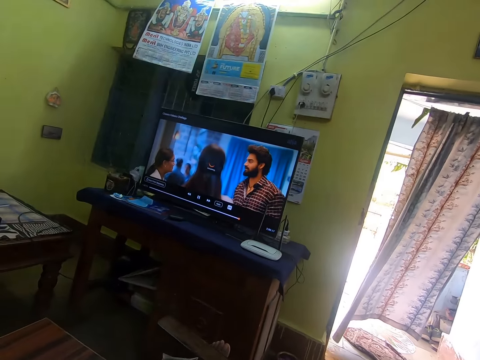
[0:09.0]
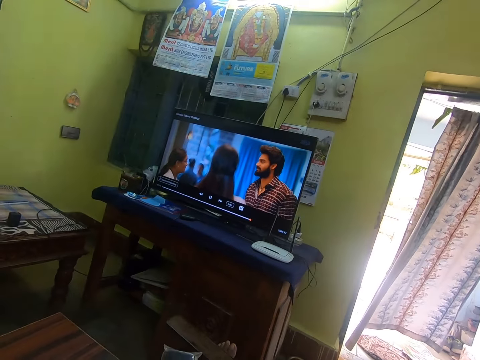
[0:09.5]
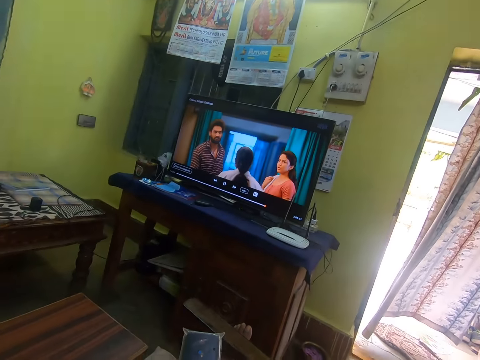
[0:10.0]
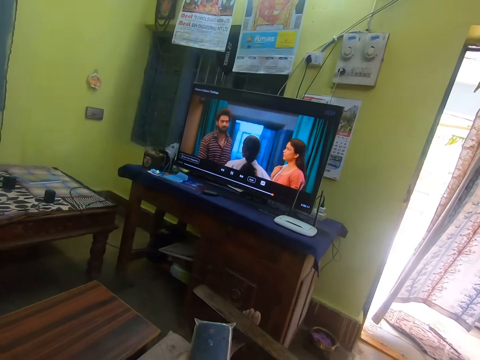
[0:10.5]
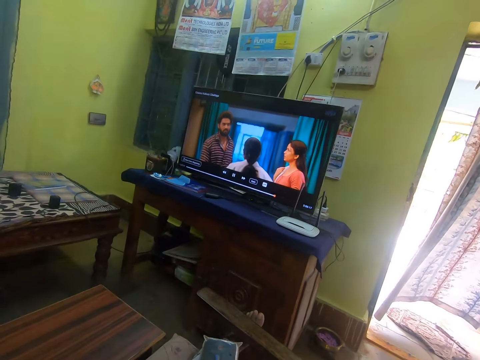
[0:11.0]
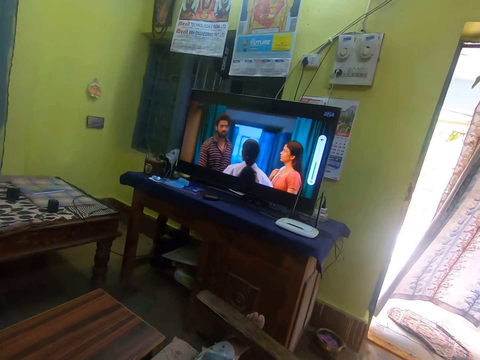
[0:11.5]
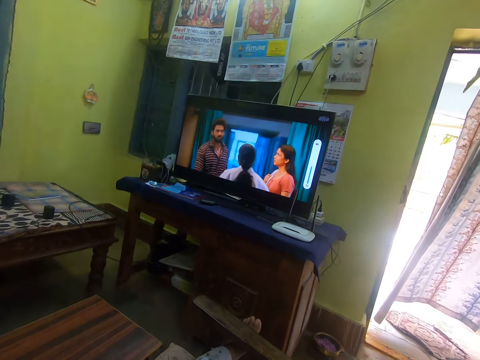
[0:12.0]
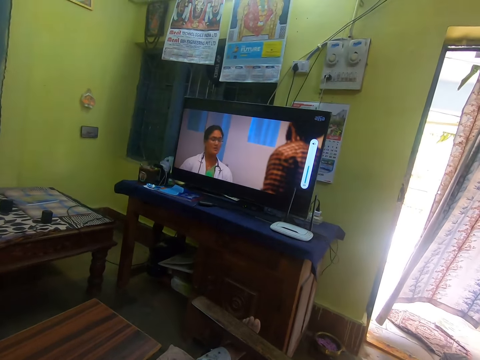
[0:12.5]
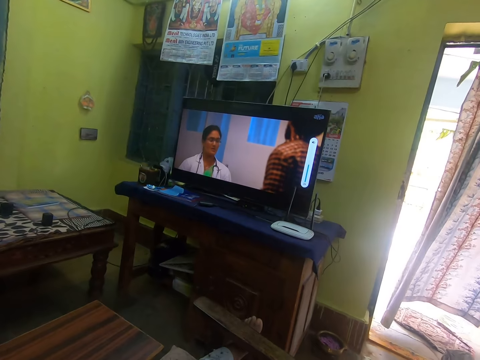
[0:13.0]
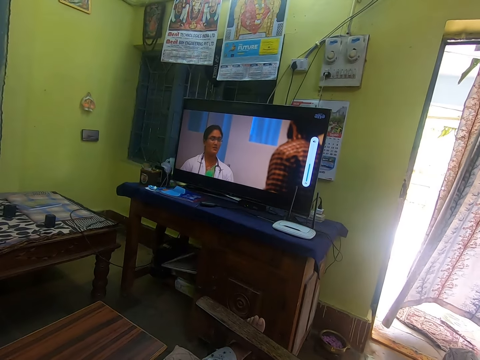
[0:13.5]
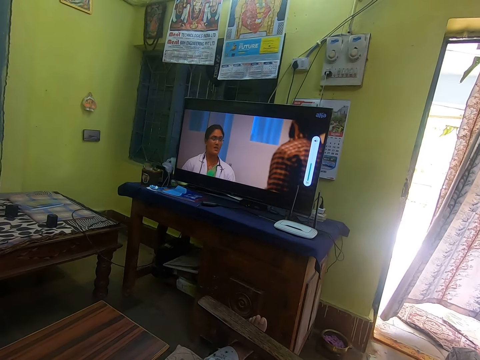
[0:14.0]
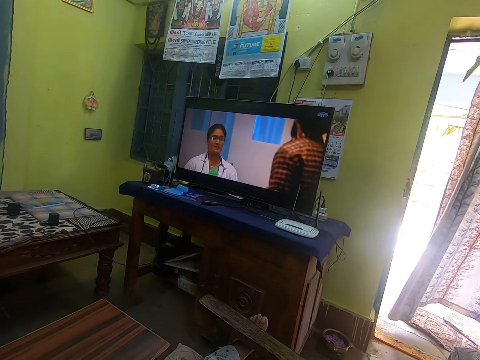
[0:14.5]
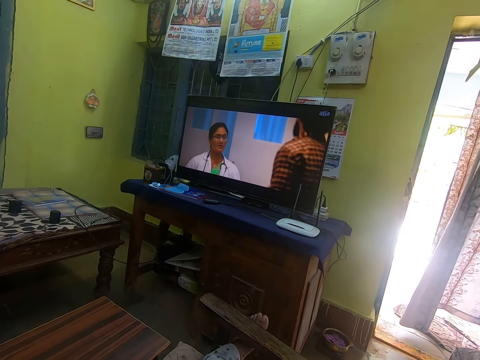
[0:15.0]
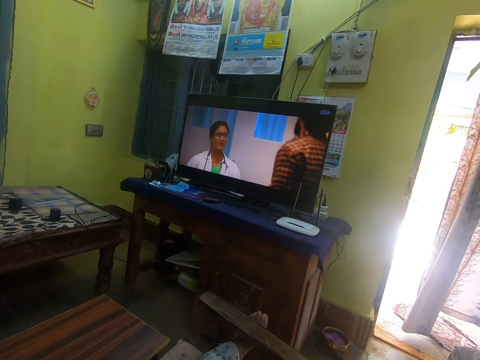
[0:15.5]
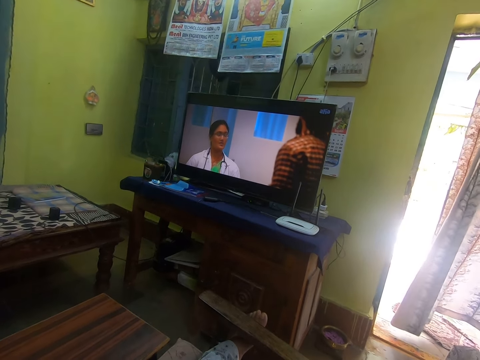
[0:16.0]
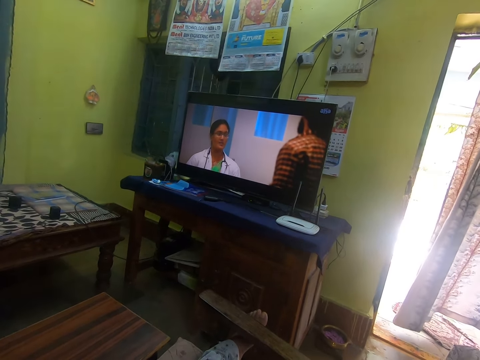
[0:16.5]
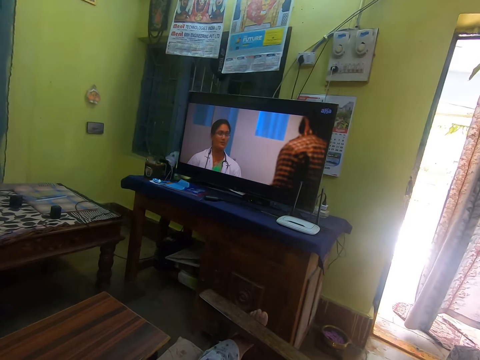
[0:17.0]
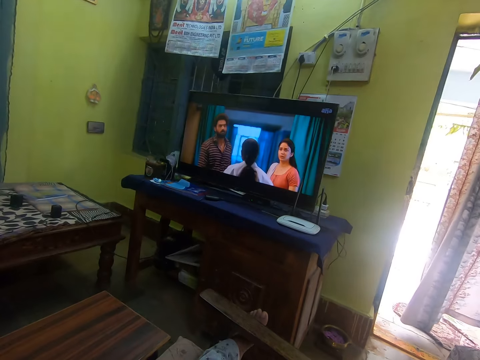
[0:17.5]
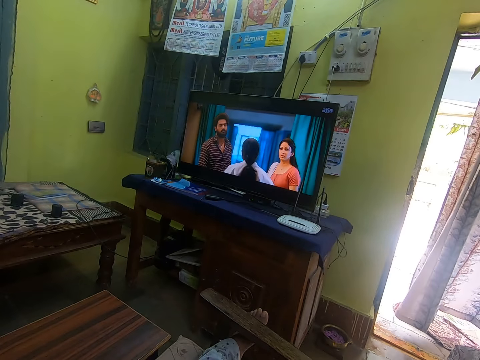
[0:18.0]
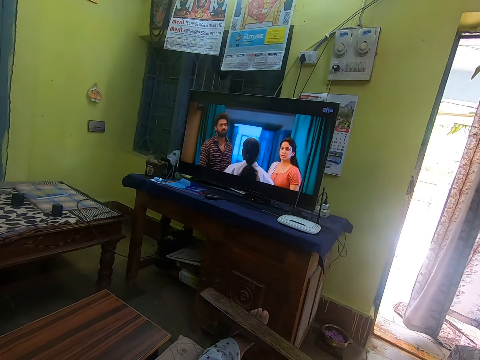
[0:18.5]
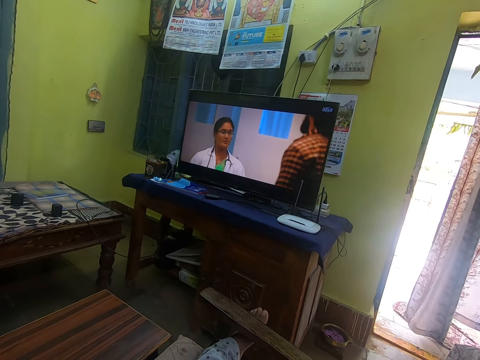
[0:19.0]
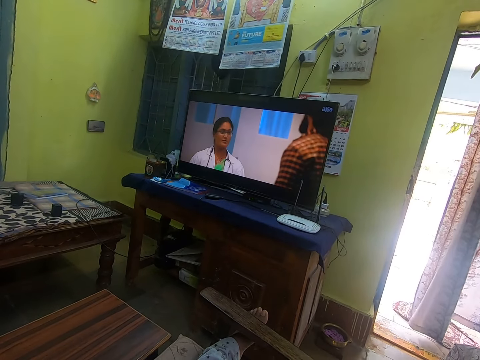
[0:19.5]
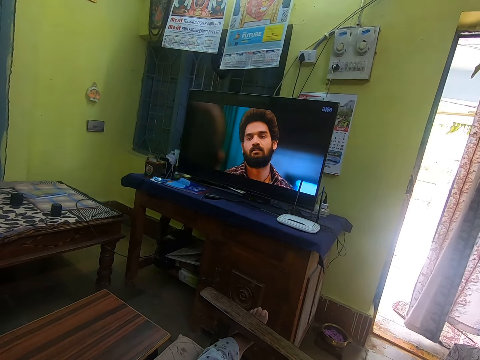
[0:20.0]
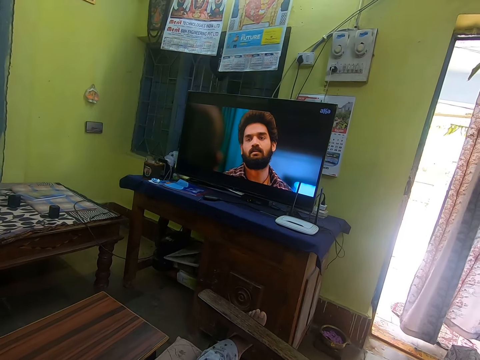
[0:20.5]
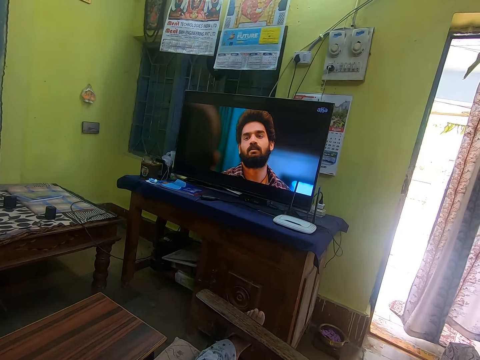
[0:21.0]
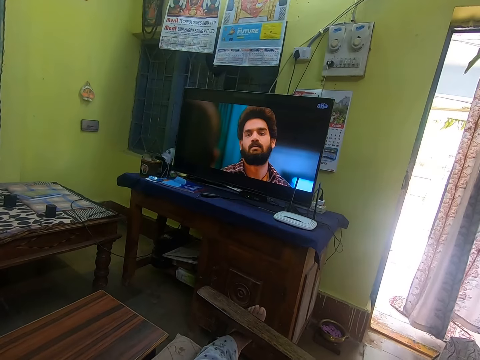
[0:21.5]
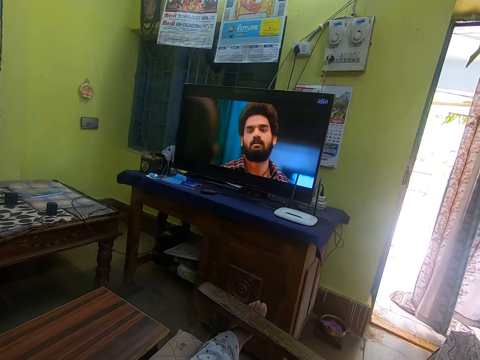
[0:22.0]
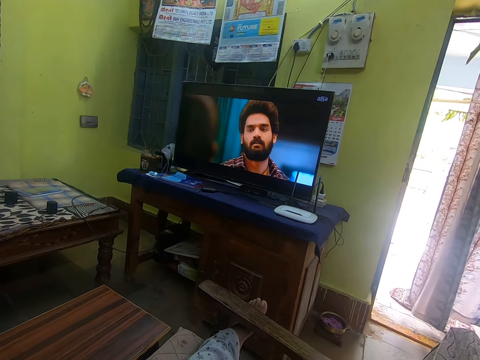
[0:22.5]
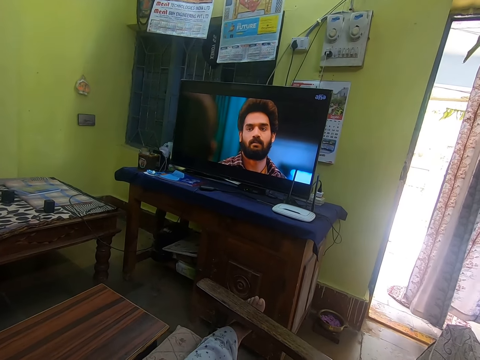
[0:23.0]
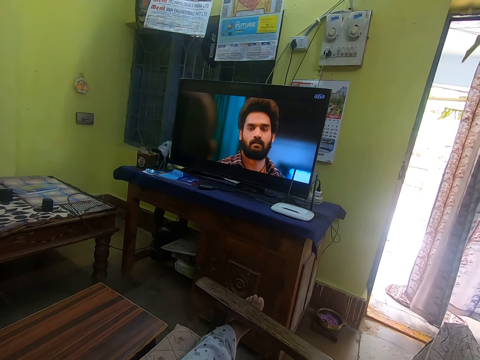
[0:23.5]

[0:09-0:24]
The camera wearer presses the remote with his left hand. He watches the television.

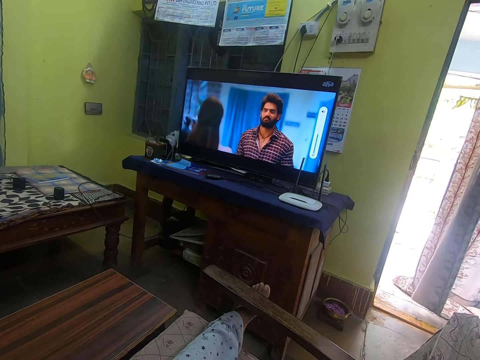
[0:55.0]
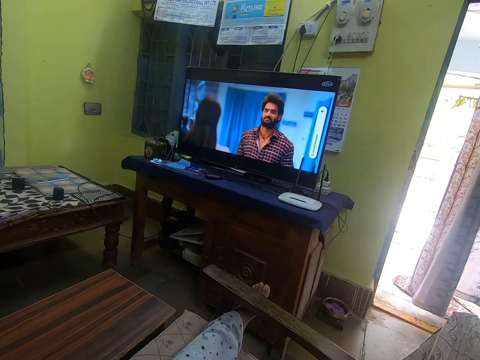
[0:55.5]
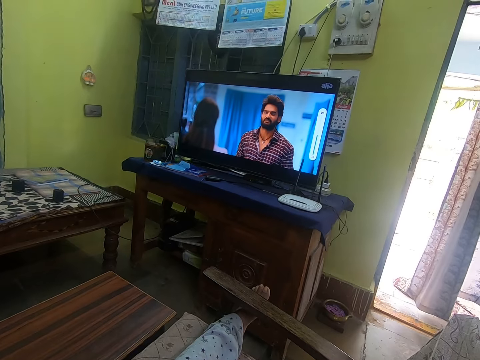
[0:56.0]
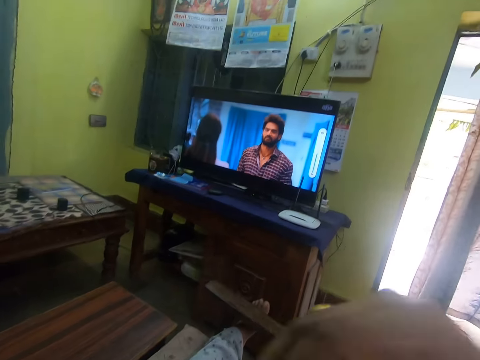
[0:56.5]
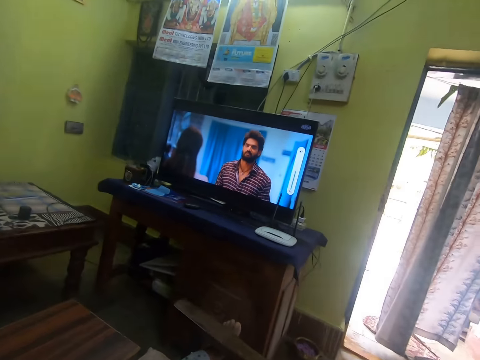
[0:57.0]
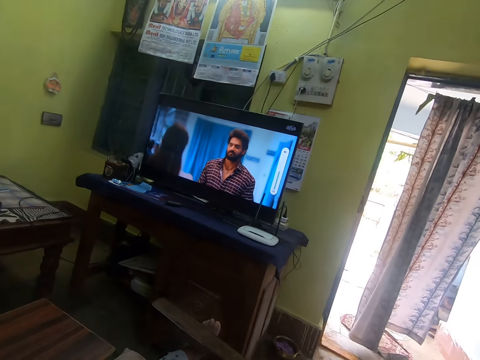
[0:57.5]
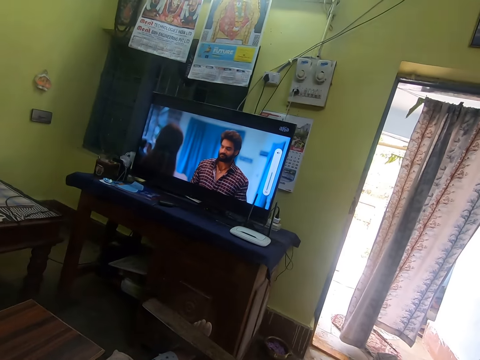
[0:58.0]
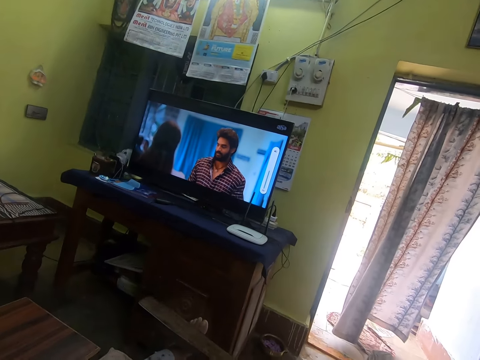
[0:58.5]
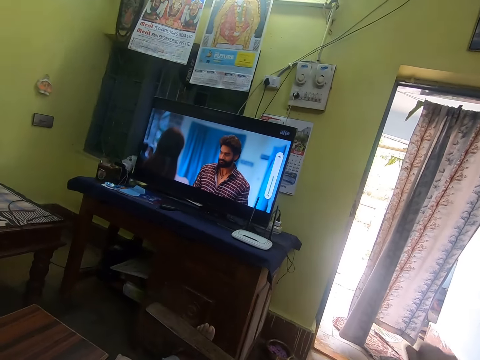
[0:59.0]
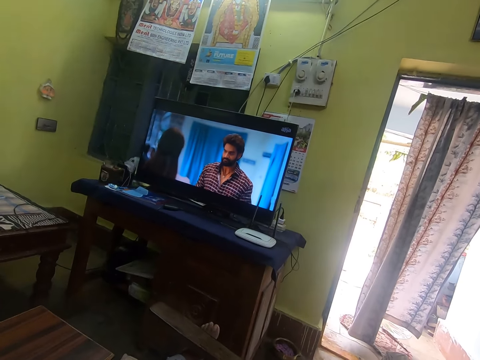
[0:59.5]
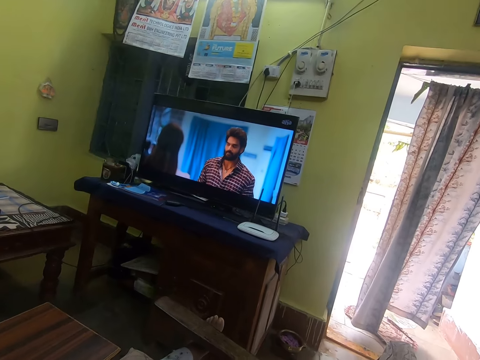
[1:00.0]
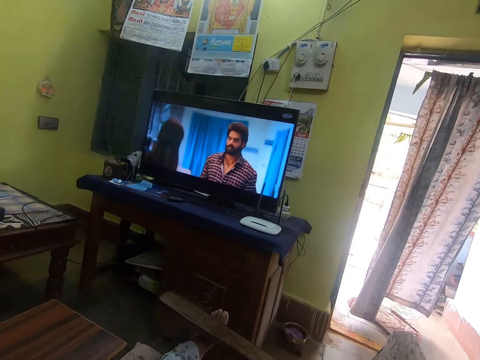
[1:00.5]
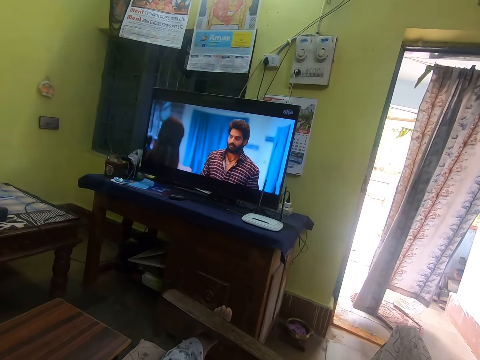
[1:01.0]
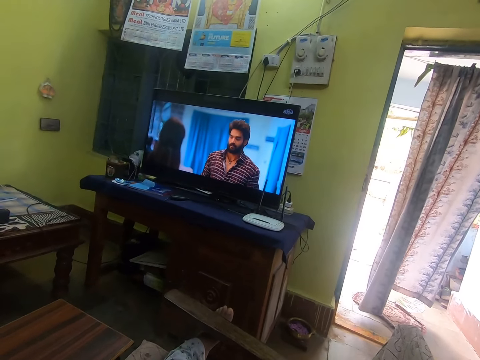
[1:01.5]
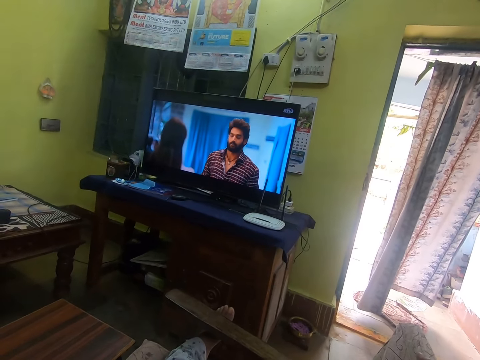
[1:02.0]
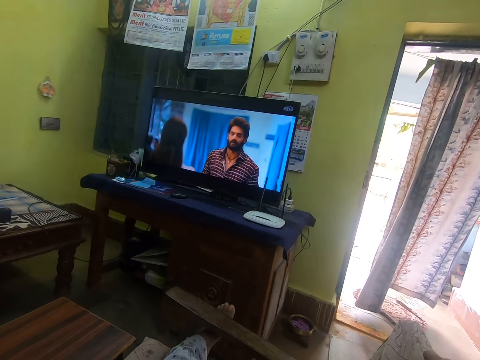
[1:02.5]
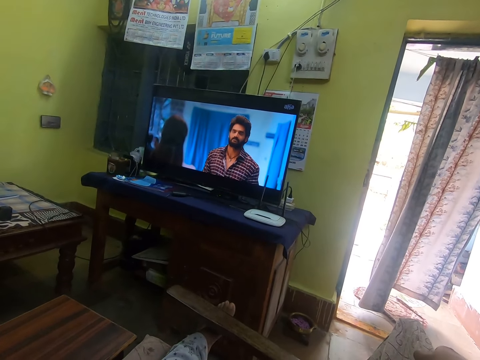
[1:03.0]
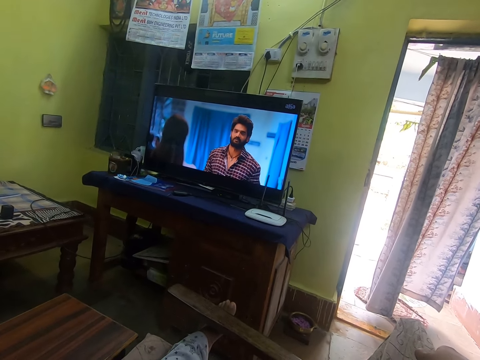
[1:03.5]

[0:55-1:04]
The camera wearer raises his right hand. He raises his right hand again.
